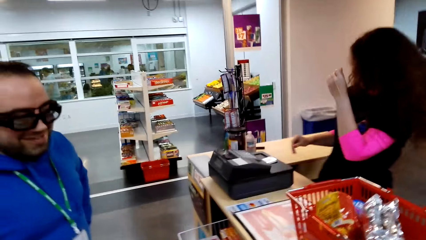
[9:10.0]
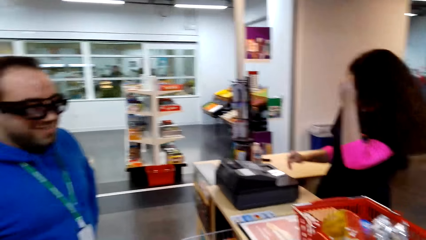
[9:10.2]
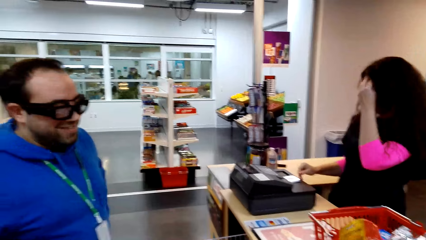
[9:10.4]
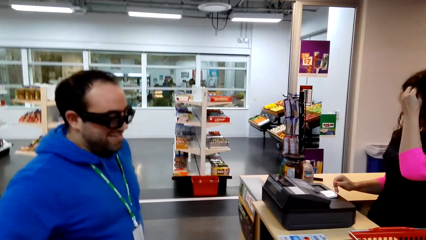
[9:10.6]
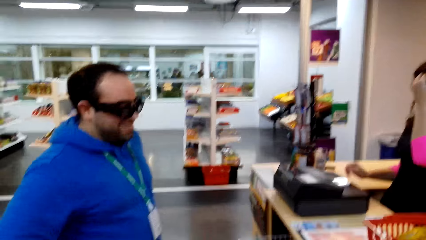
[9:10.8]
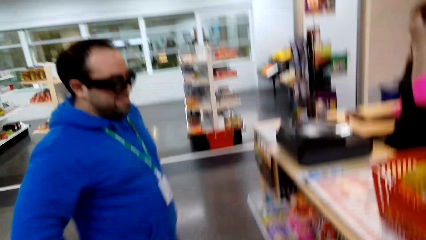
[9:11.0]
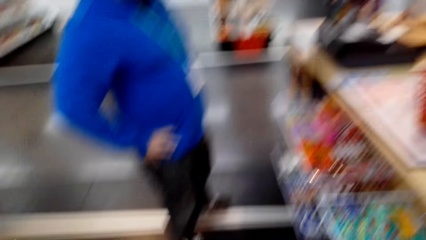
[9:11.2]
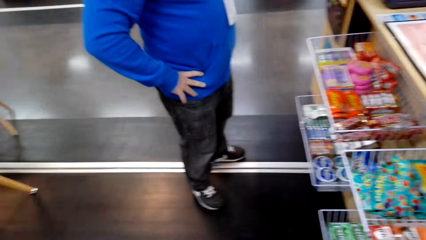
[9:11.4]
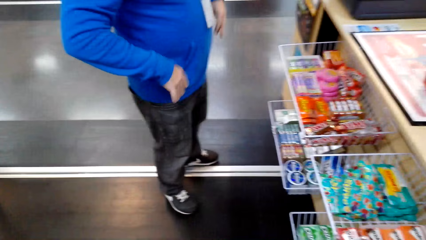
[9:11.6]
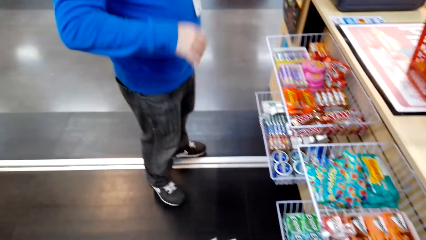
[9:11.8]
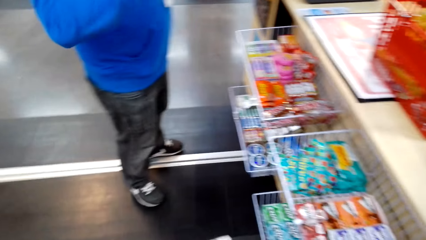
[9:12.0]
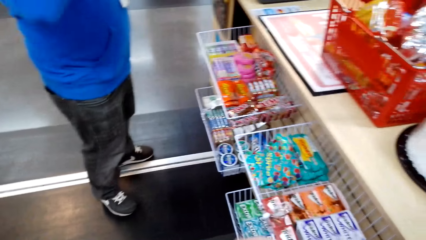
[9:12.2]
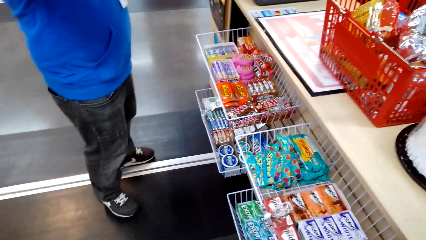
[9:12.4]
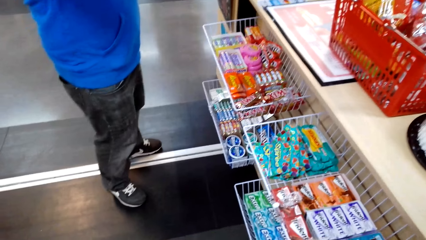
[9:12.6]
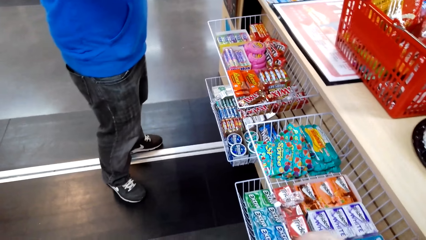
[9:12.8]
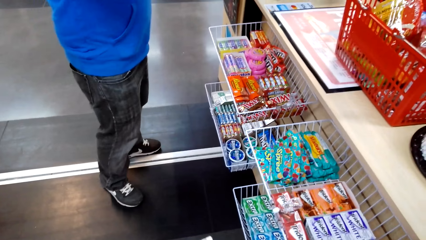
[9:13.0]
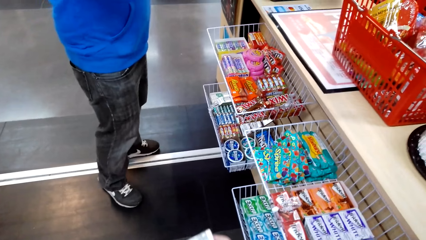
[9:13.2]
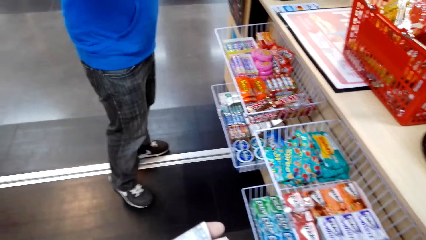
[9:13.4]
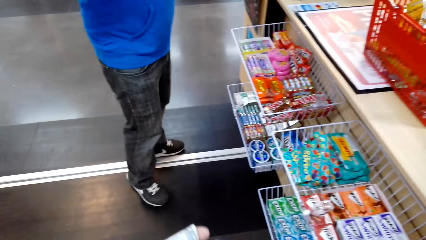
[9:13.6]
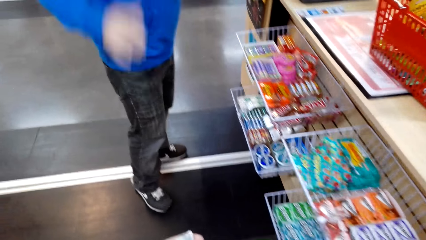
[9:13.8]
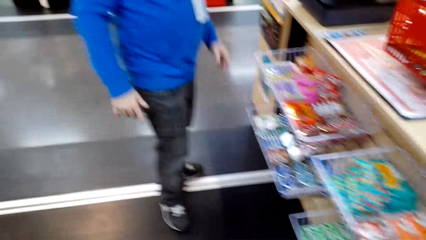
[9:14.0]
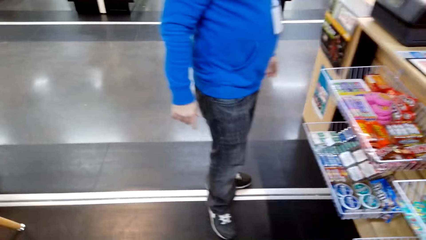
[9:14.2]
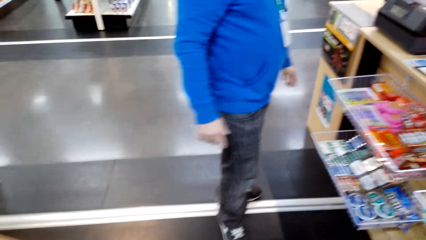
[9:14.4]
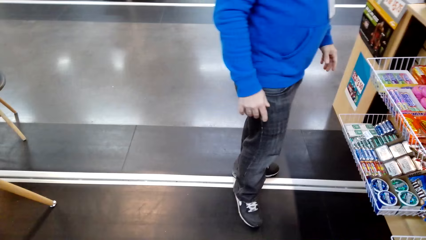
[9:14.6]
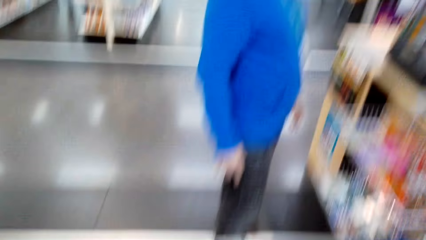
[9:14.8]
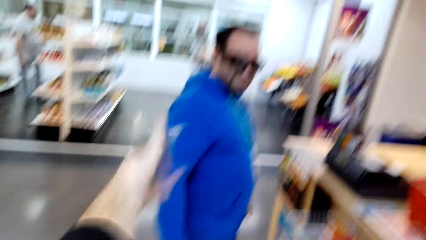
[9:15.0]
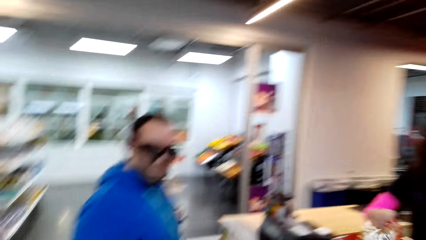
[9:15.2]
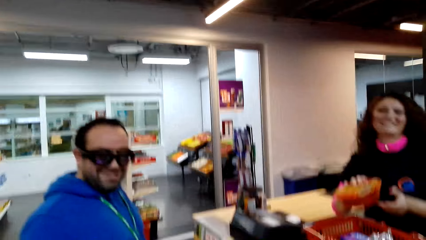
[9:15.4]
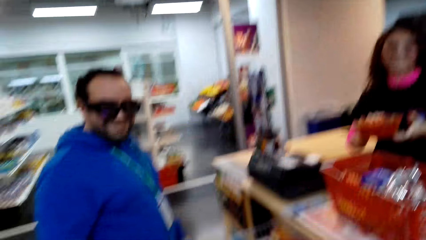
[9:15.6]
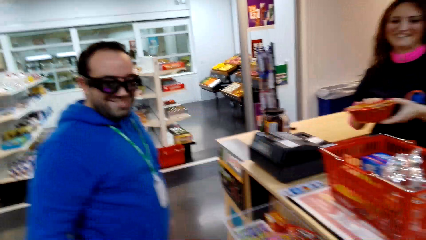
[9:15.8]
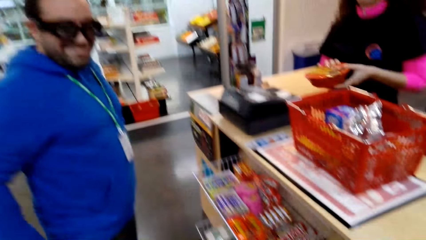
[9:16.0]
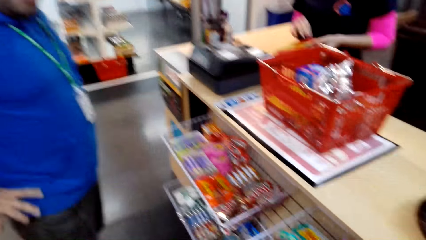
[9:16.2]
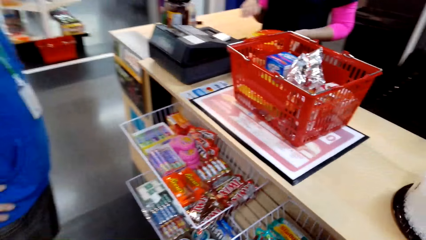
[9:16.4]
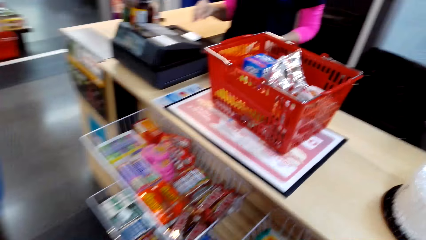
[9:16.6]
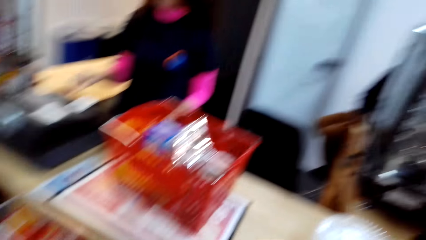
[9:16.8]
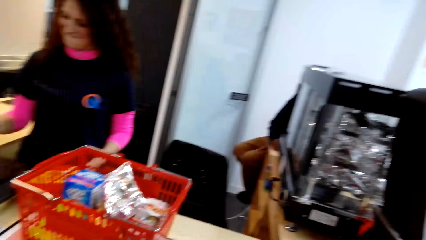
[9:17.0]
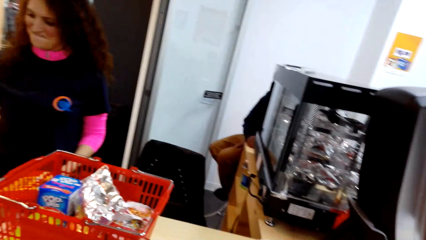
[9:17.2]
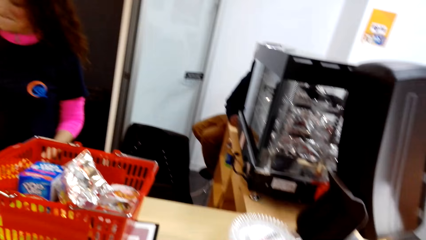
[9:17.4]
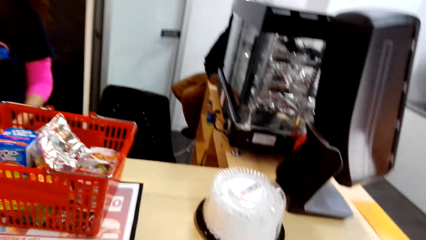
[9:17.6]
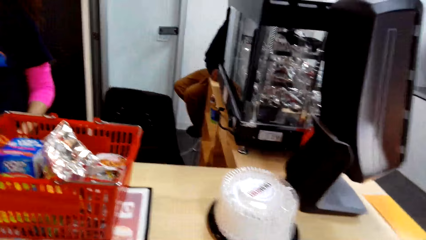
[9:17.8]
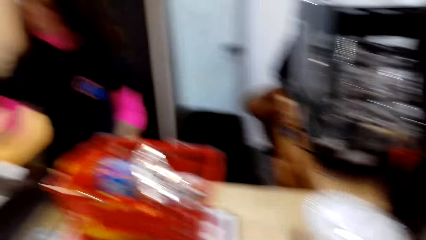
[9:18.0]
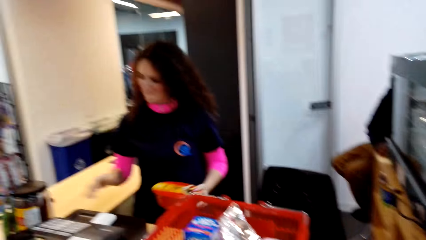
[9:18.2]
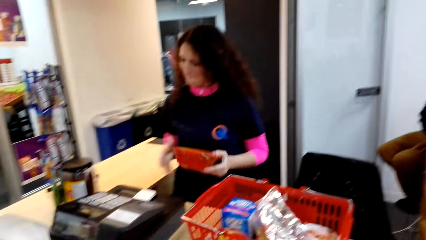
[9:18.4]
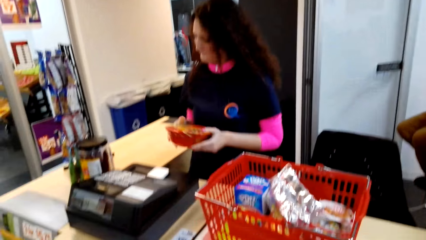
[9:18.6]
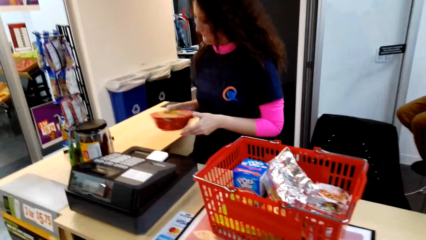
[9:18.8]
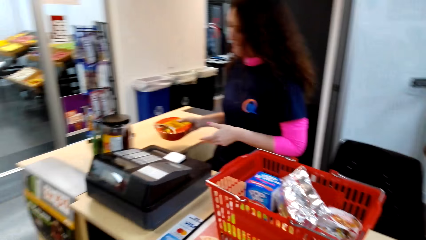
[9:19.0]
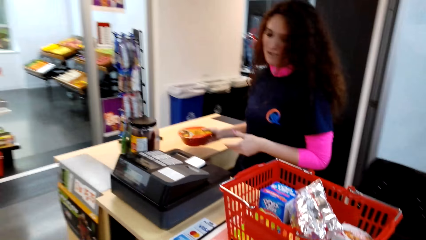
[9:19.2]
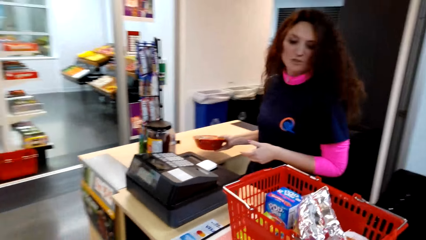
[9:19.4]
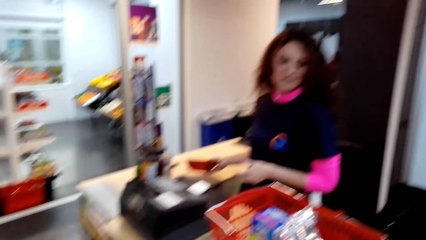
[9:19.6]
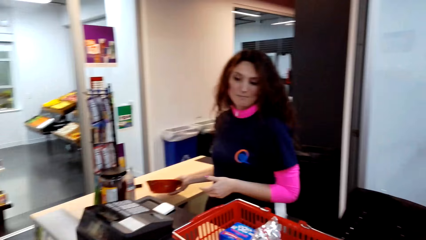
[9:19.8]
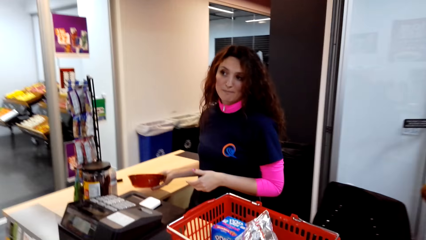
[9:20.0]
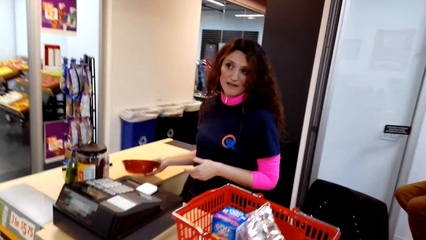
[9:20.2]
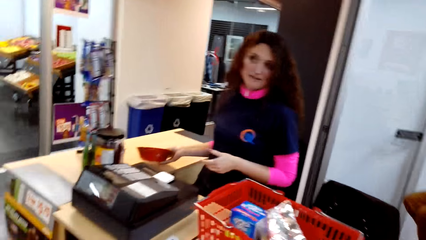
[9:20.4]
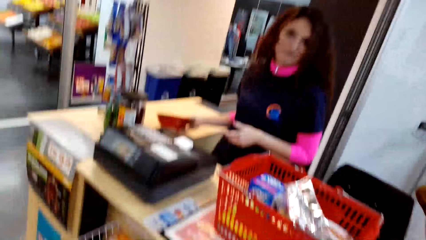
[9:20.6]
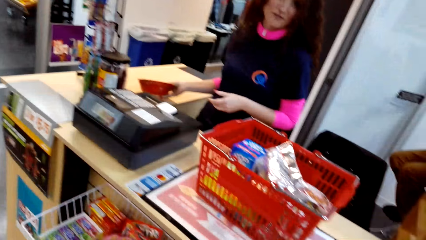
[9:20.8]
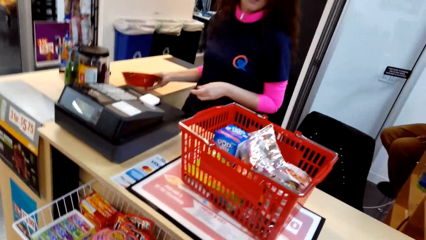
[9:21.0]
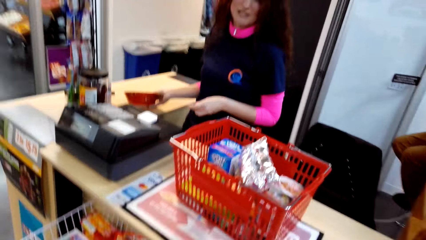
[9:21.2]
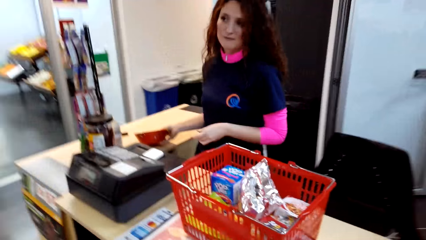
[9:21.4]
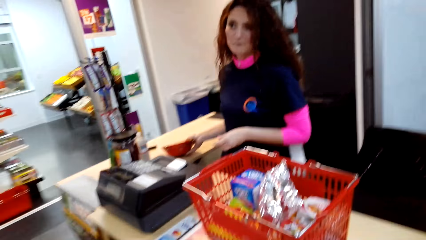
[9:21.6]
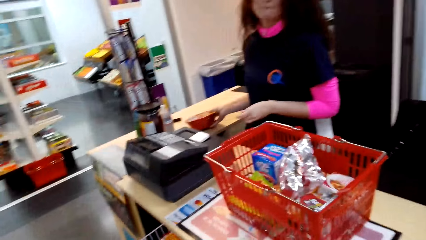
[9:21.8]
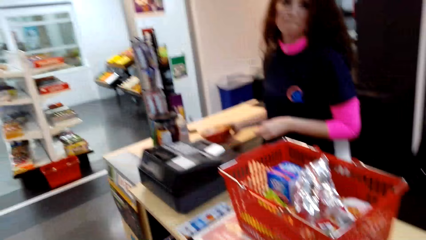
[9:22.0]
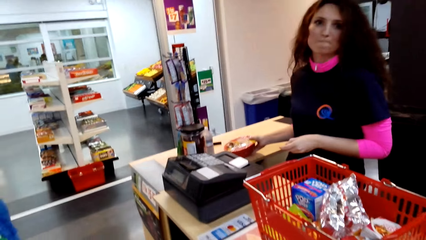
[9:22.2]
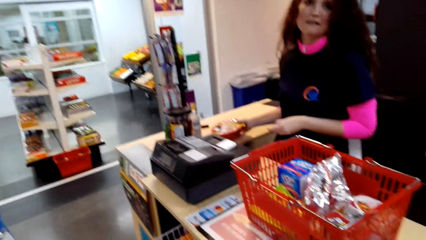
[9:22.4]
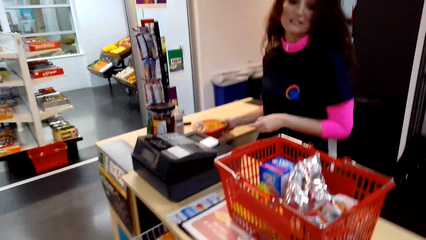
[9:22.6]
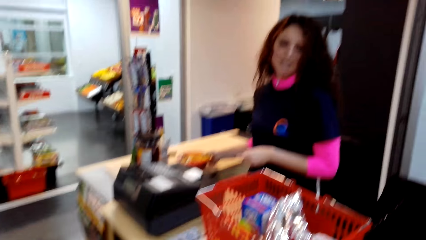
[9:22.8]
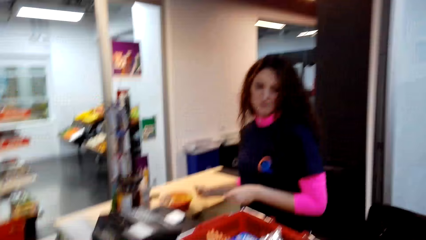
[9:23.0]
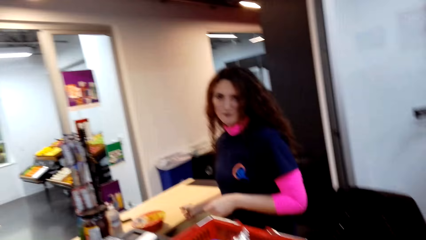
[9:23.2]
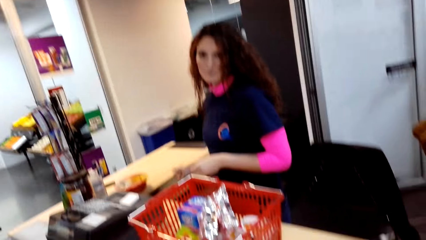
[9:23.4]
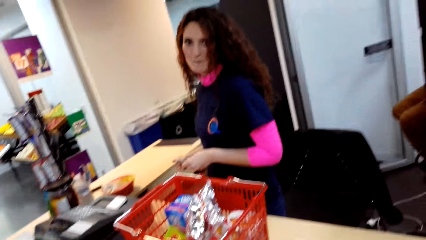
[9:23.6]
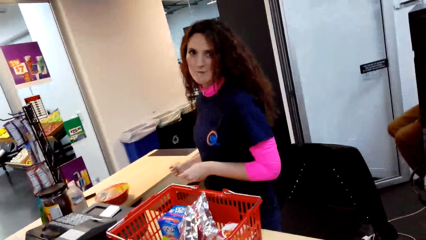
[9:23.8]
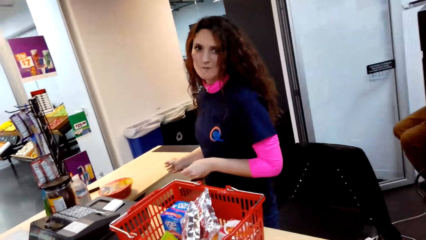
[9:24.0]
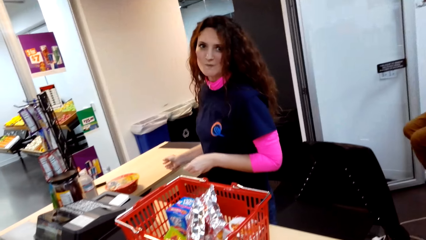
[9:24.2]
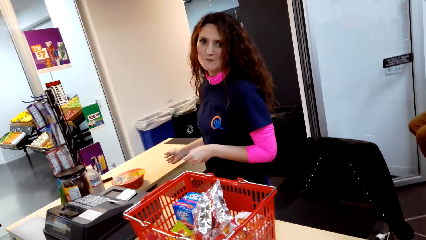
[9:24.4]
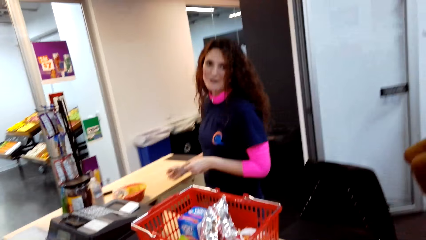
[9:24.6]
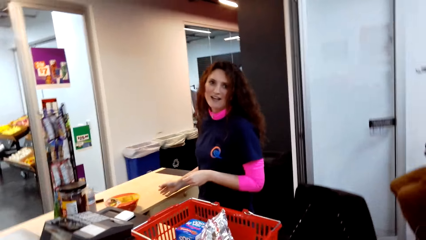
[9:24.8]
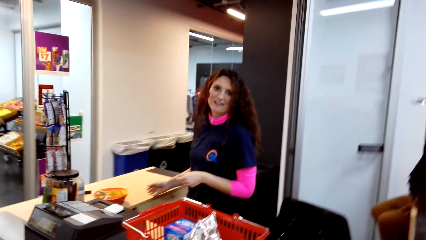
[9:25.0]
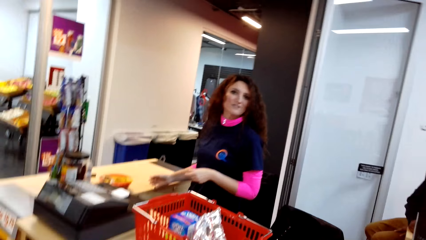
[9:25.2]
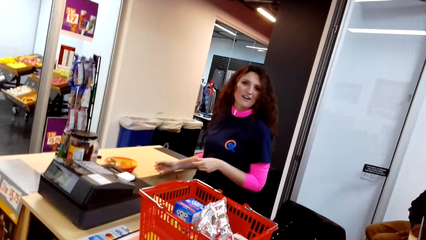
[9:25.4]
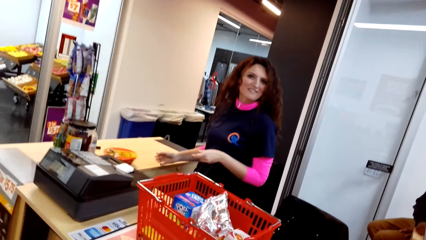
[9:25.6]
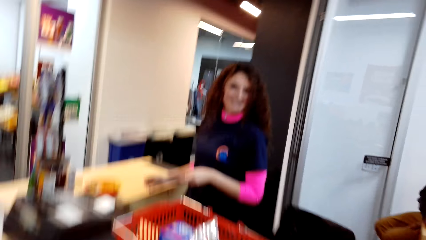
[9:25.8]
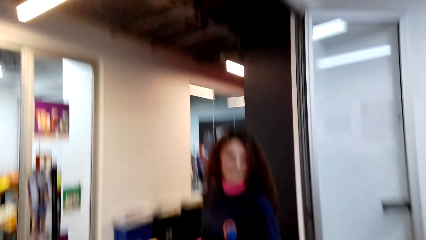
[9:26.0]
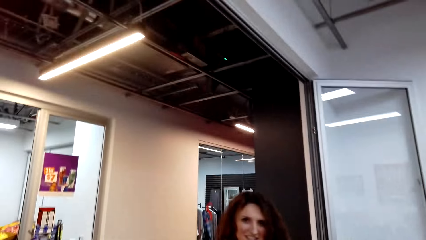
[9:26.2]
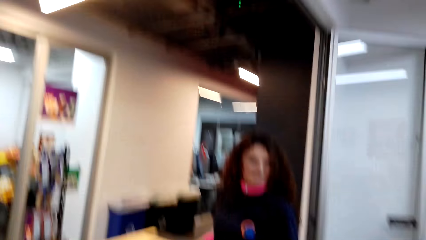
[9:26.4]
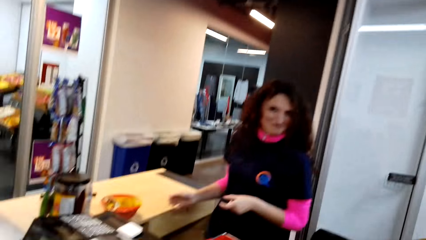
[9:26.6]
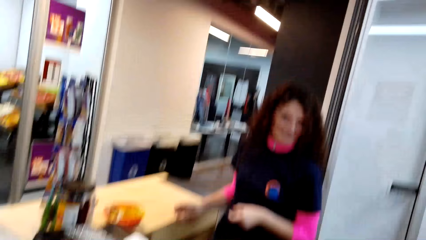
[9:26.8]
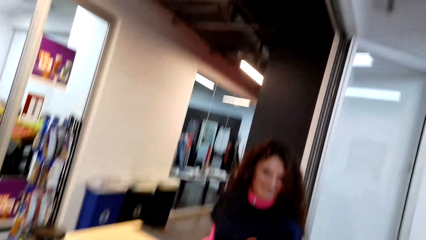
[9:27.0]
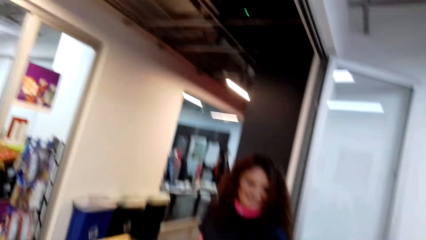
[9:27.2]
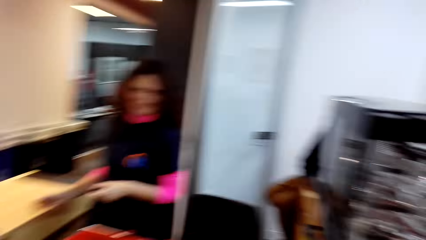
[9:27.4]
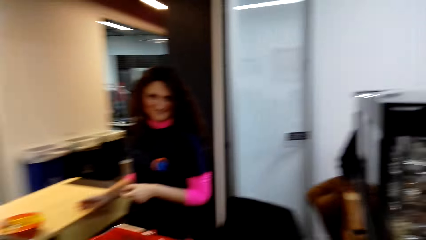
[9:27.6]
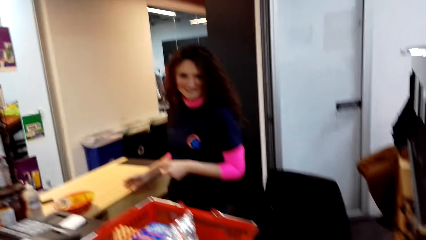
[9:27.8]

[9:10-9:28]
The camera wearer talks to a person and another person. A lady touches her hair. A man lifts hands and lowers hands. The camera wearer moves the left hand. The lady holds something with the other hand. She holds something with the other hand again. The lady puts something on the counter.
